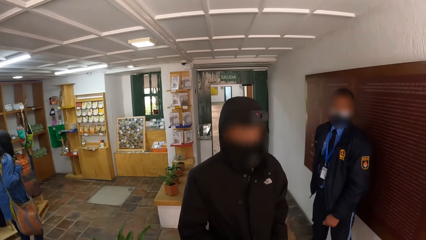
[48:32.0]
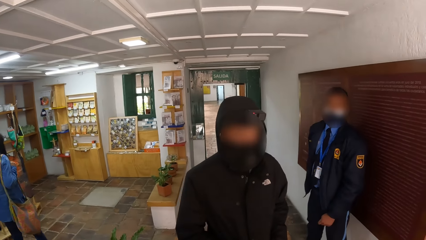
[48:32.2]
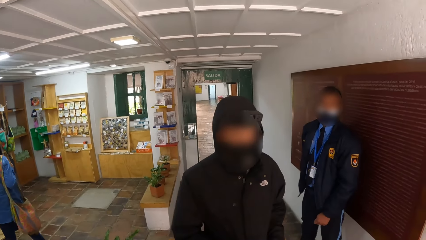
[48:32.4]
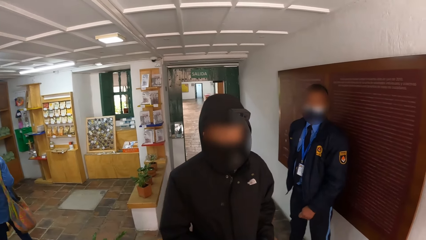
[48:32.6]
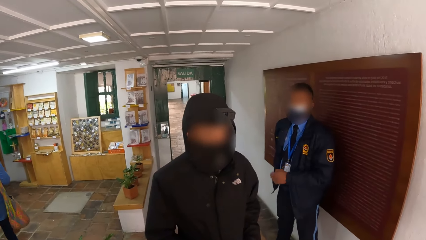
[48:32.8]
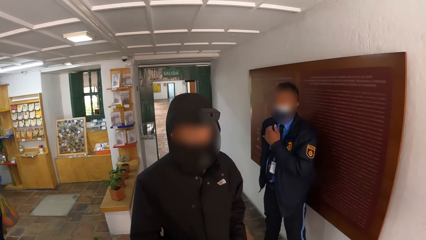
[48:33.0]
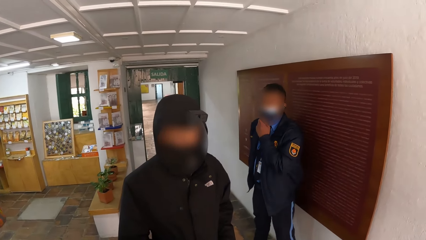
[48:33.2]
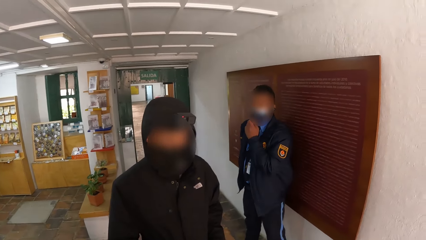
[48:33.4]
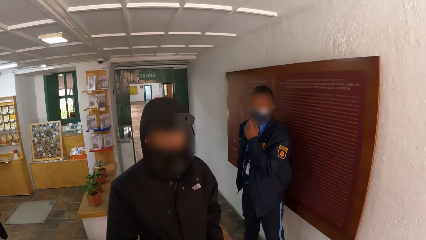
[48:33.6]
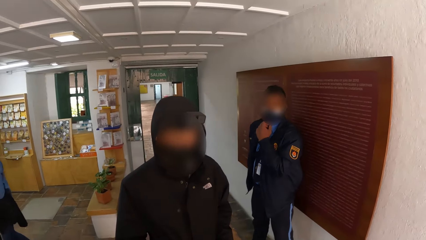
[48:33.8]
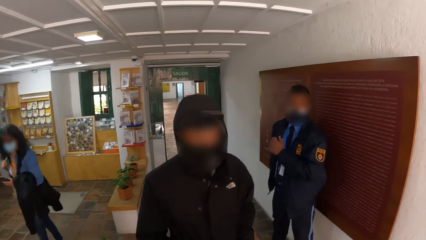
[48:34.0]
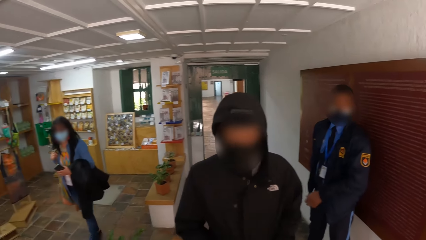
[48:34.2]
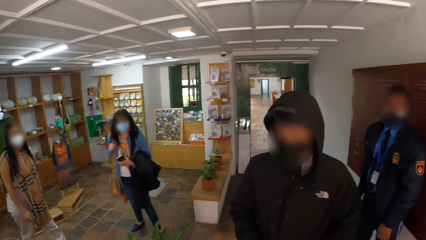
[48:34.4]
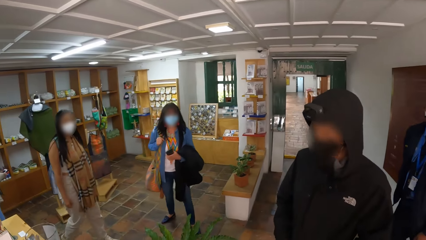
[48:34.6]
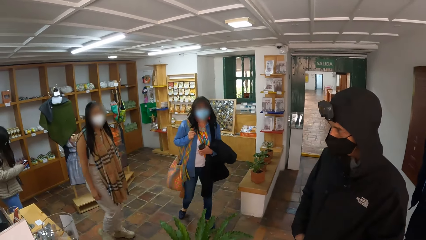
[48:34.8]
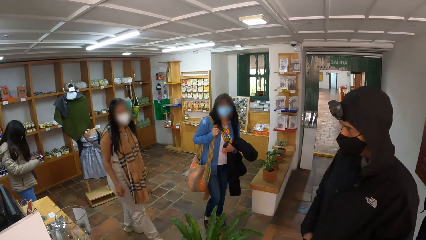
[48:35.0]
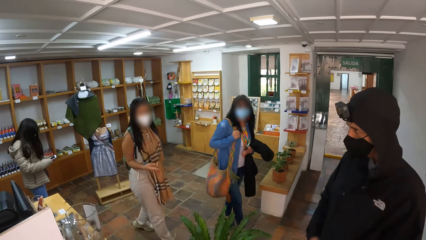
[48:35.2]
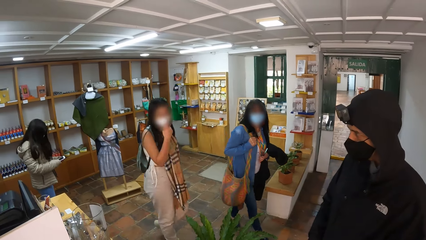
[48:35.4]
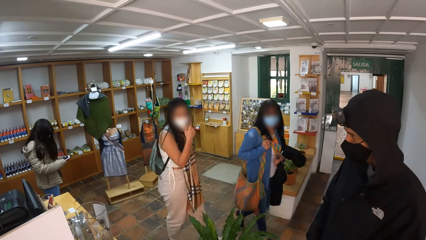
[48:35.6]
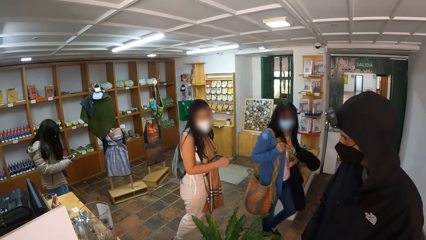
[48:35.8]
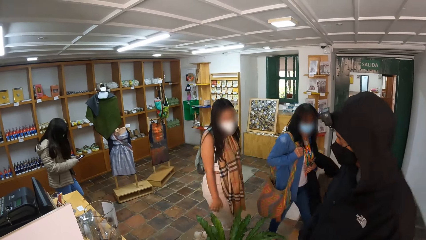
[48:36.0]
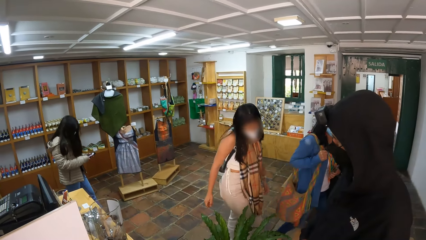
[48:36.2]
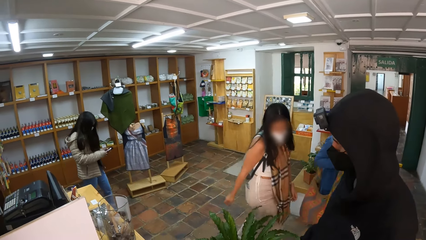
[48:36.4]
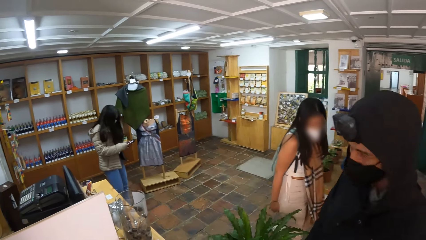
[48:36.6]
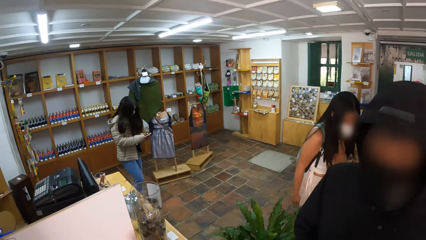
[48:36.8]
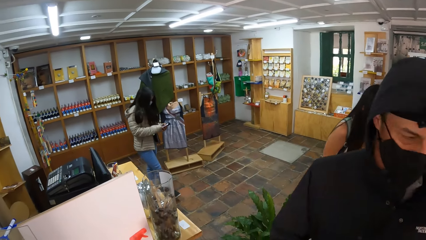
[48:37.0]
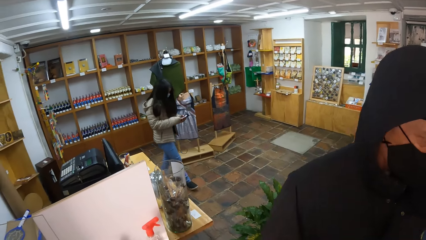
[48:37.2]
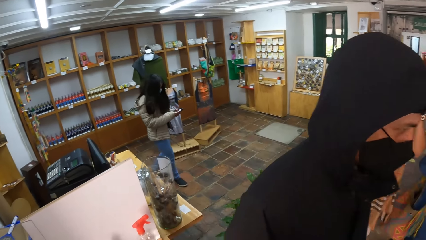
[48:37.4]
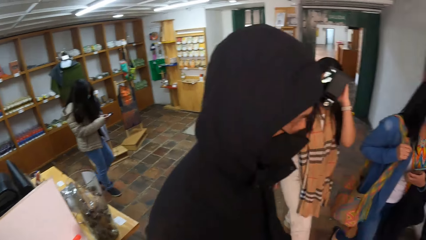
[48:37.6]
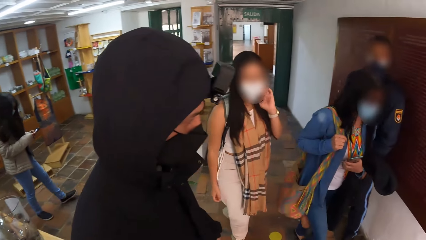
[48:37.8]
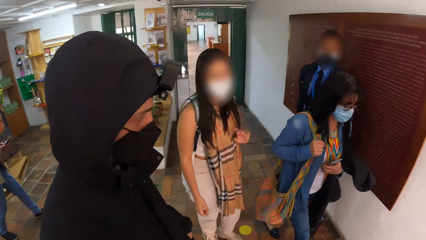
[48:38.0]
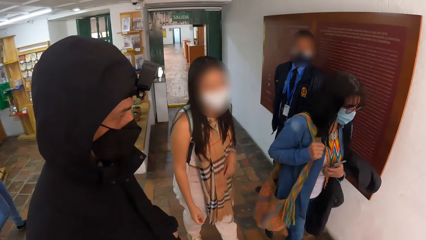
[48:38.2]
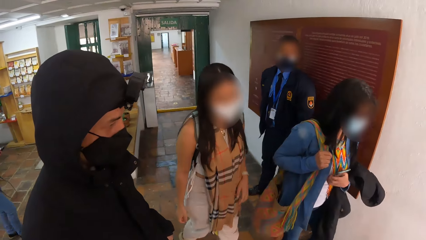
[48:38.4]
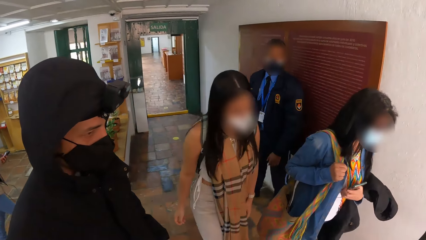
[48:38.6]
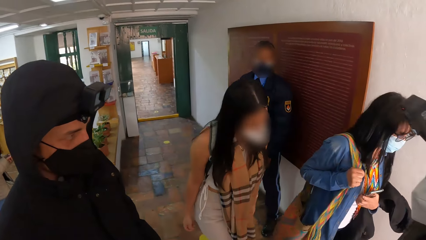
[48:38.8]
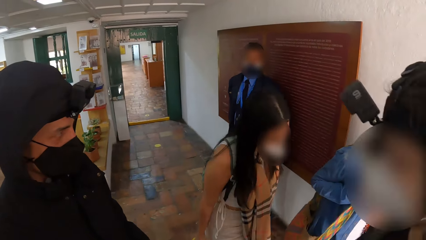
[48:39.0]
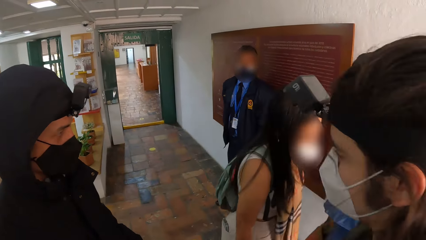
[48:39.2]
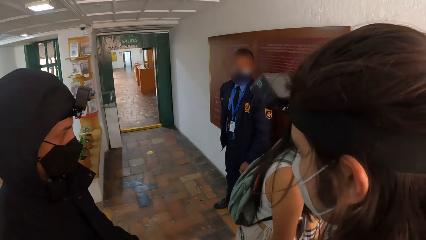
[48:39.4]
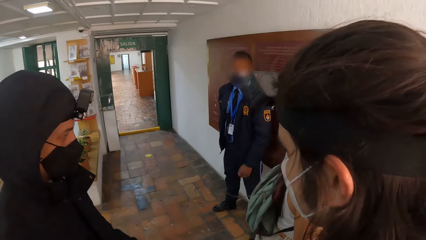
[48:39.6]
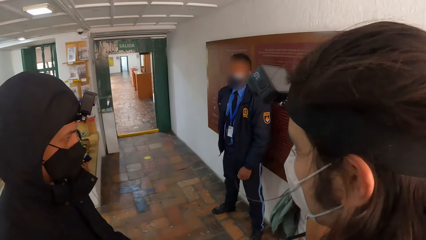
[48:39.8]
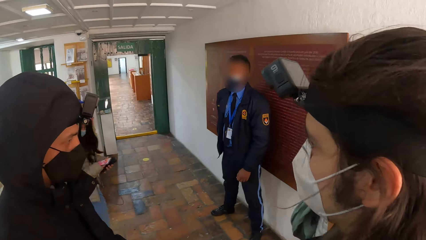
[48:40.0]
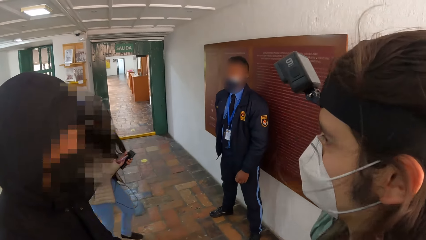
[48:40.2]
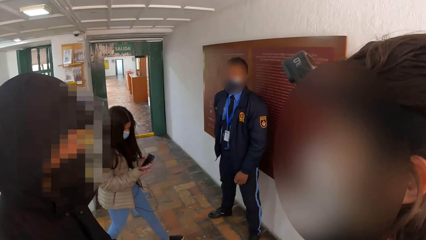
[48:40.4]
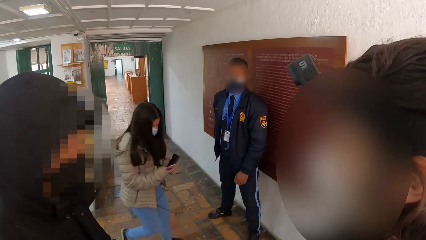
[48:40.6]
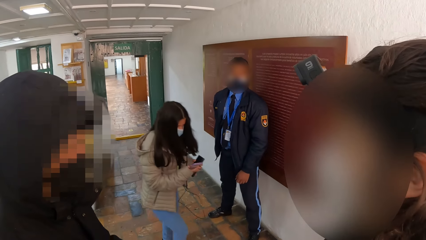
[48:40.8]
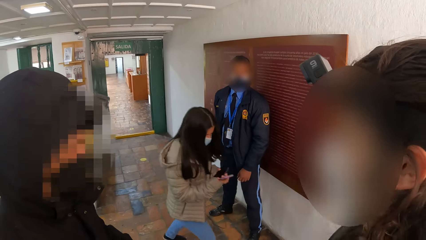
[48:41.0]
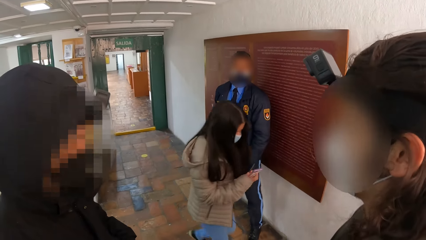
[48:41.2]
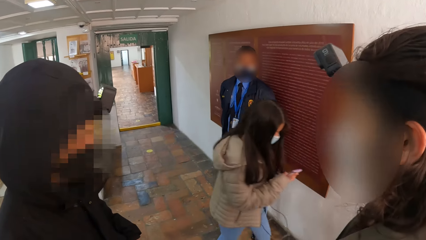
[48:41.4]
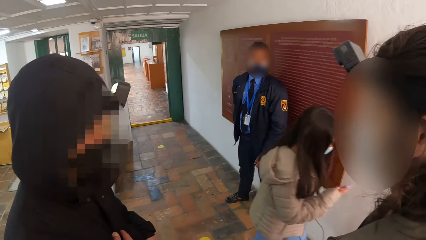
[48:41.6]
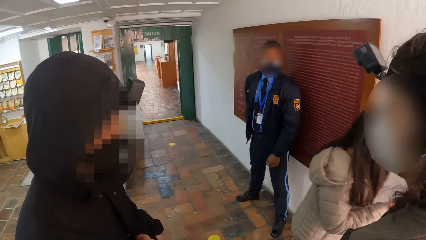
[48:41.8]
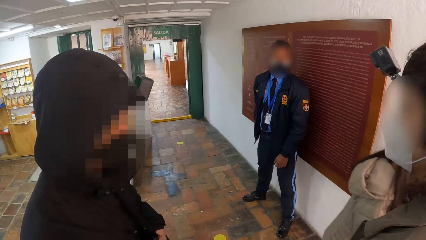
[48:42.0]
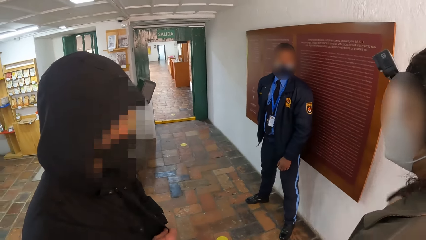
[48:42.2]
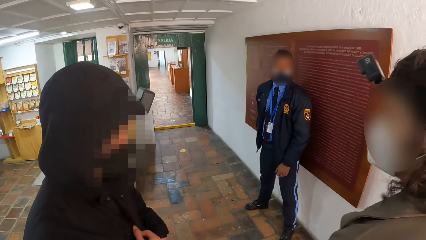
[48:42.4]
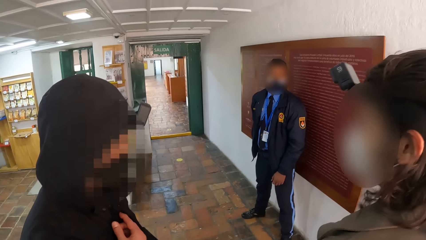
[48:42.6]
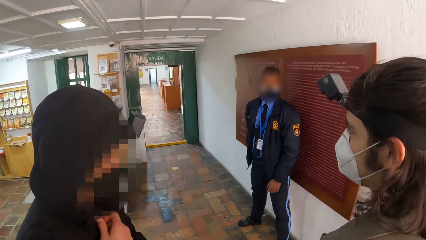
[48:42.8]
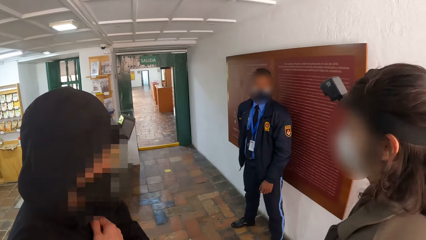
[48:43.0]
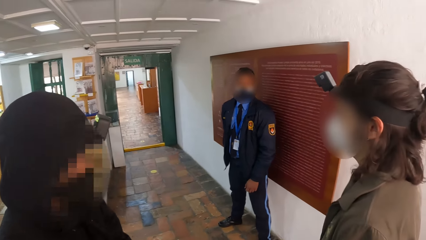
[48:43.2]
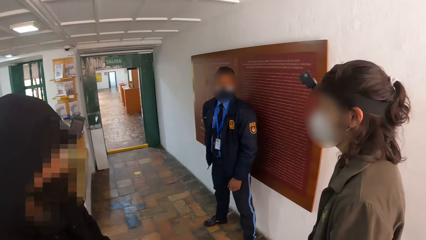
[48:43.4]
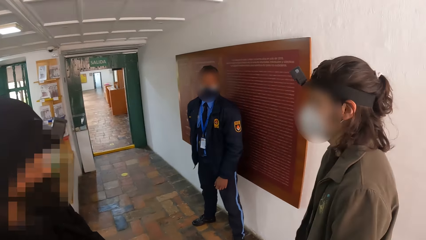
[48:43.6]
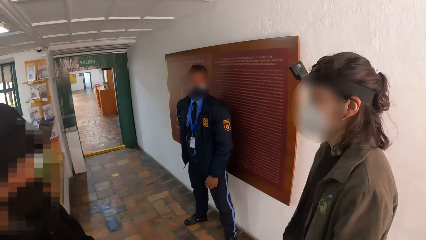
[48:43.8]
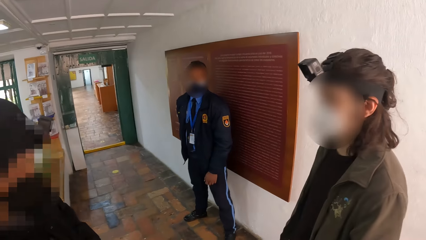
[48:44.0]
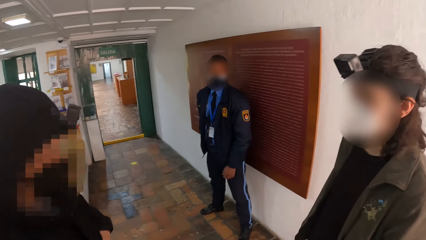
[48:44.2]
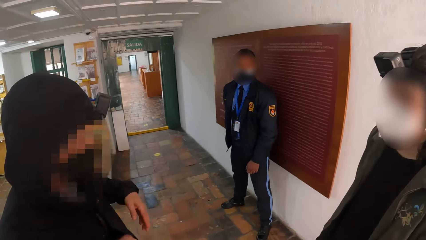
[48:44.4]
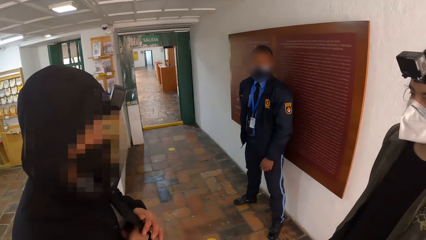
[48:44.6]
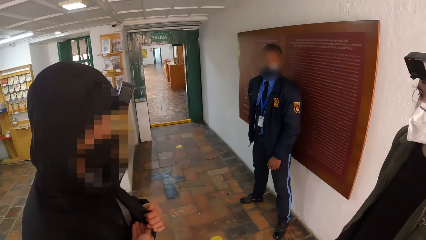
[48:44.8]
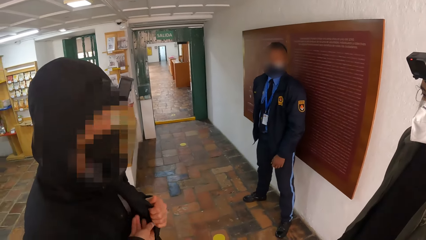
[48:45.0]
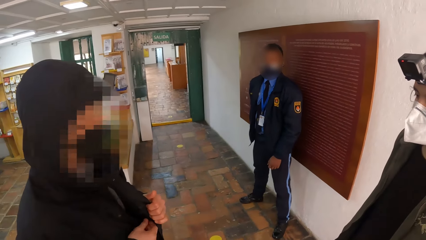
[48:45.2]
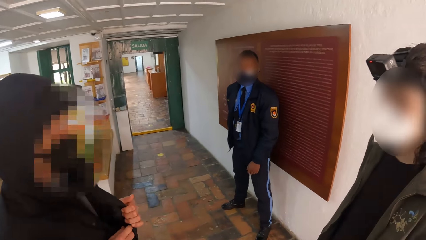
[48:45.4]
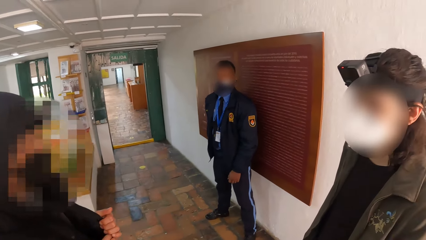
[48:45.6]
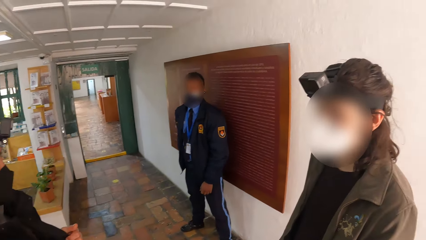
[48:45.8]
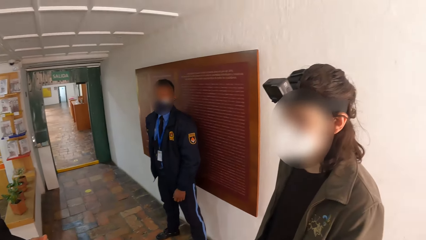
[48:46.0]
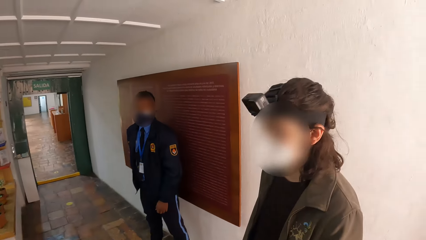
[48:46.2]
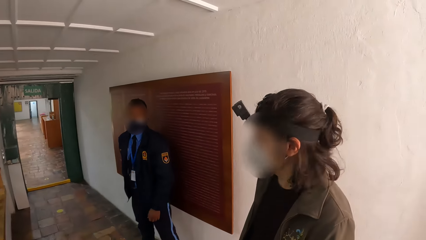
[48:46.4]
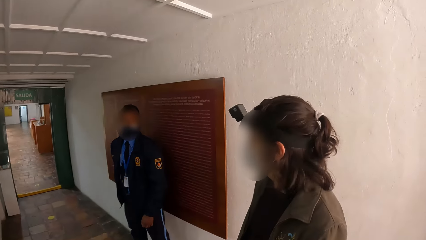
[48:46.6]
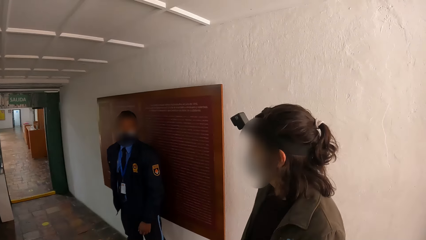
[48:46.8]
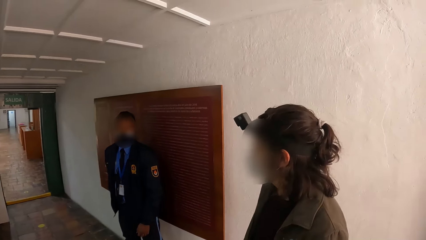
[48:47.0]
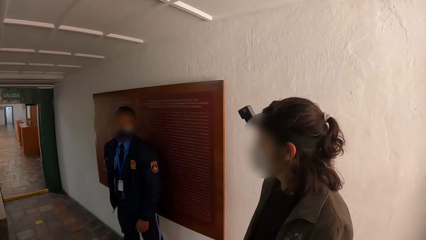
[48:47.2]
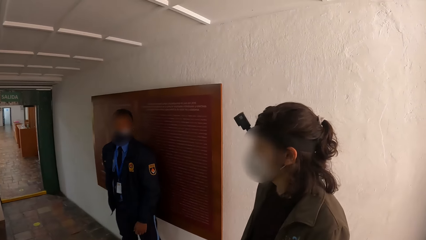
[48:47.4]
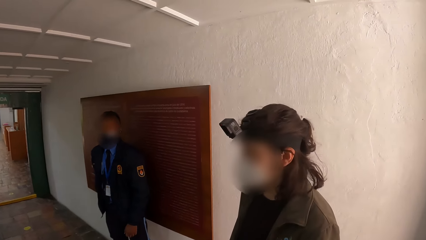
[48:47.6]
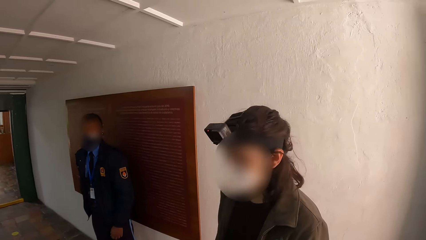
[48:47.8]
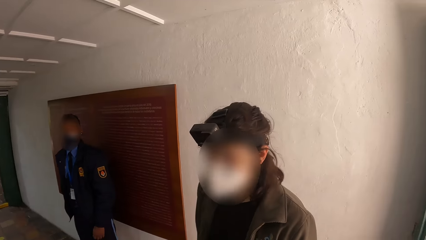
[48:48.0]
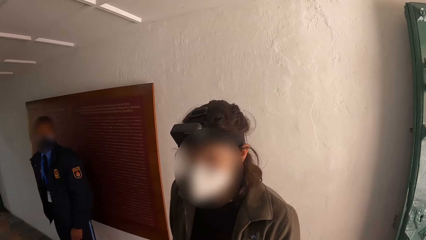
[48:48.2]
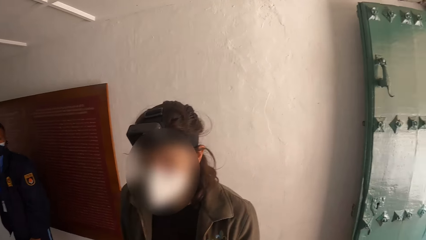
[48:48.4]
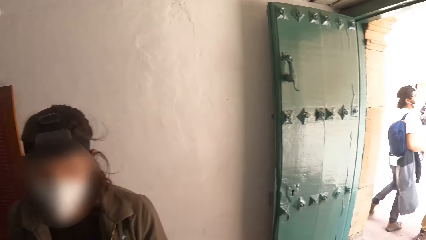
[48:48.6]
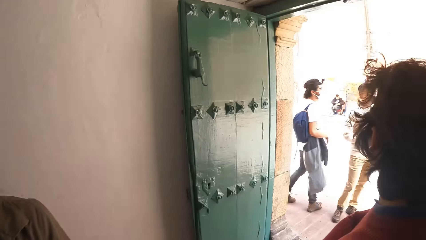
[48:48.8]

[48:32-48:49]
A man adjusts his nose mask with his left hand. The camera wearer interacts with another man. They look around. The second man interacts with a third man.
